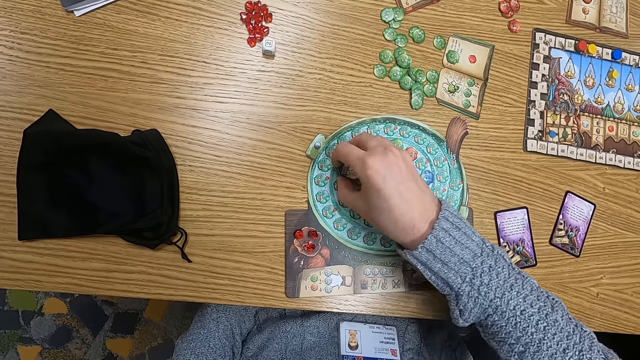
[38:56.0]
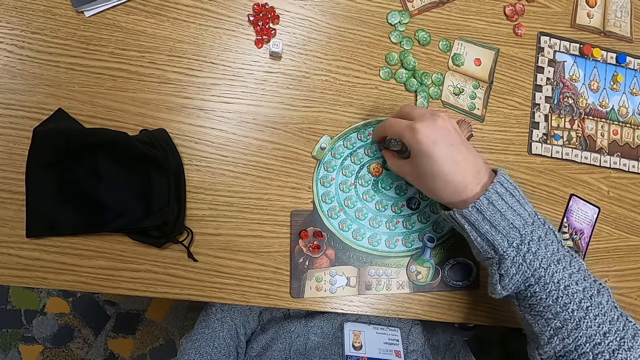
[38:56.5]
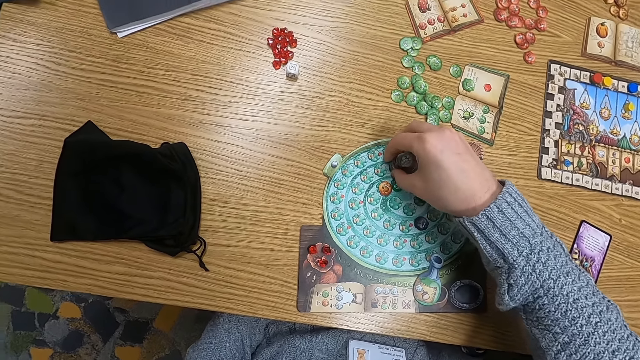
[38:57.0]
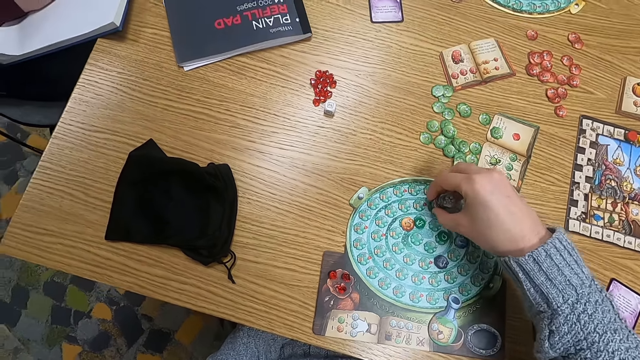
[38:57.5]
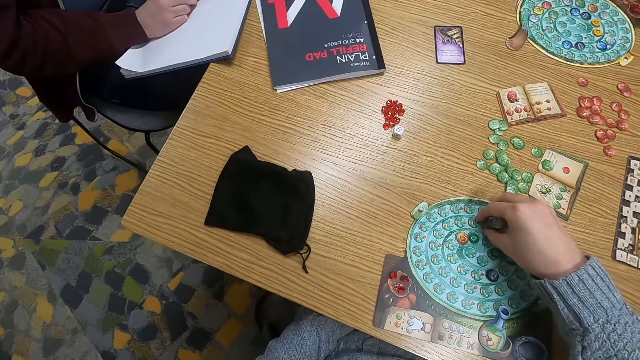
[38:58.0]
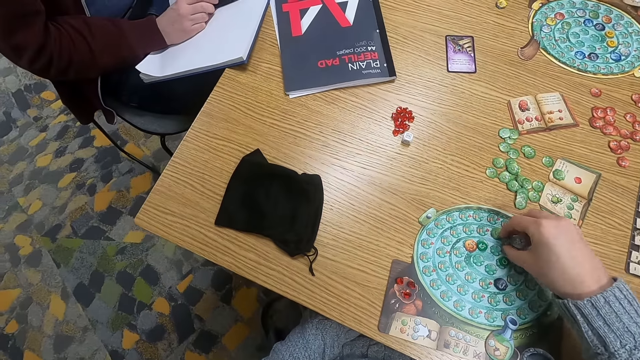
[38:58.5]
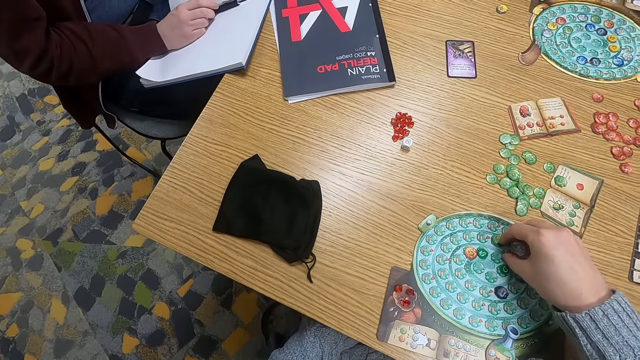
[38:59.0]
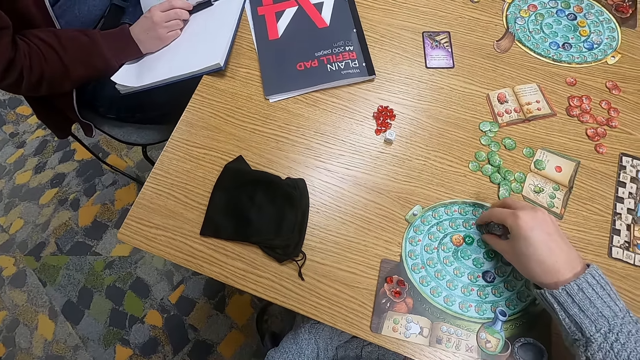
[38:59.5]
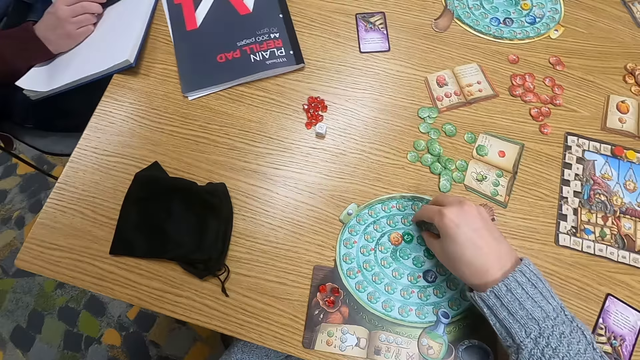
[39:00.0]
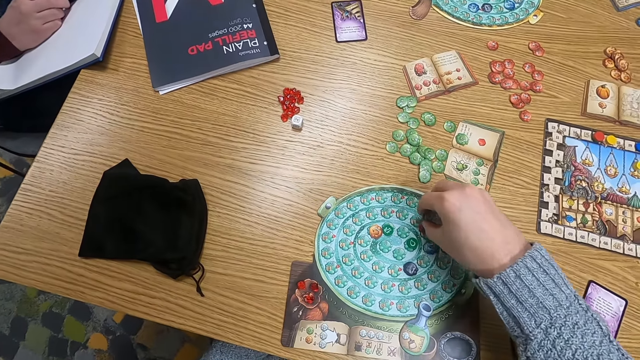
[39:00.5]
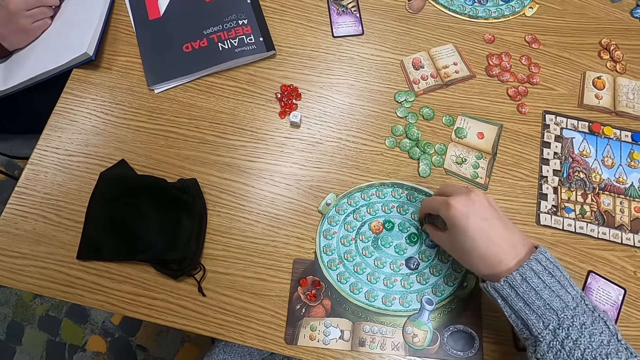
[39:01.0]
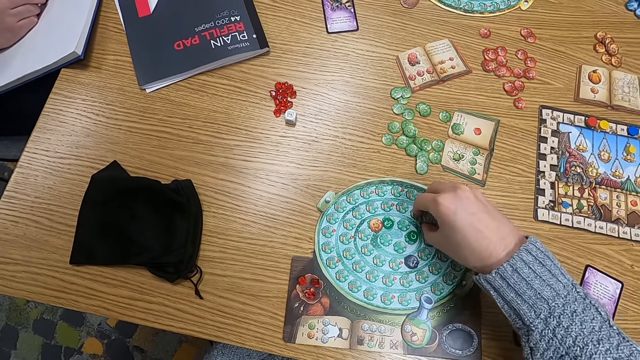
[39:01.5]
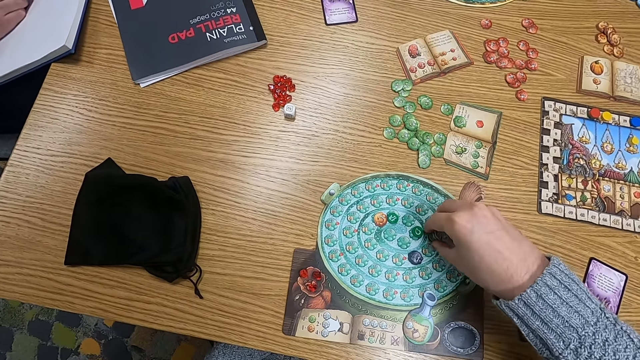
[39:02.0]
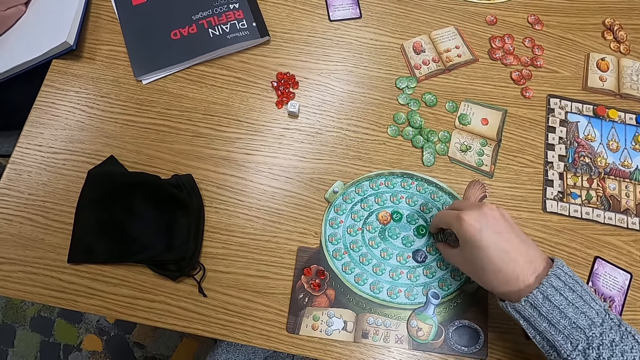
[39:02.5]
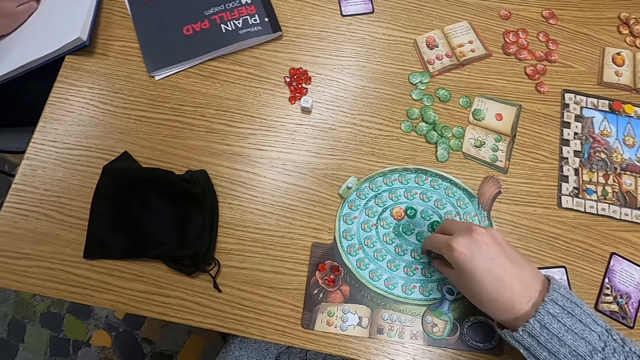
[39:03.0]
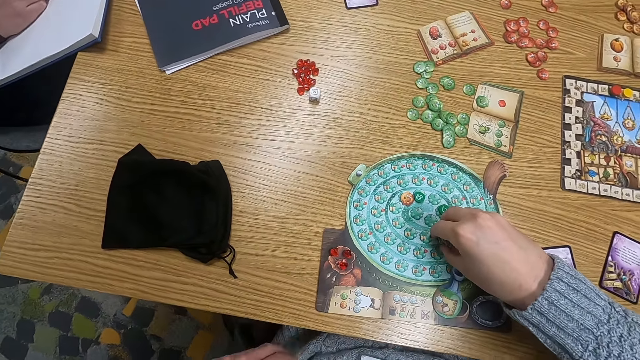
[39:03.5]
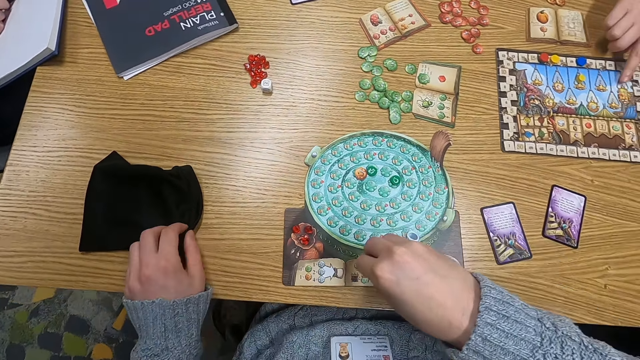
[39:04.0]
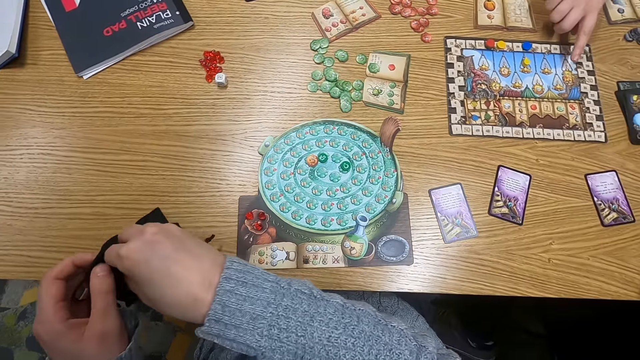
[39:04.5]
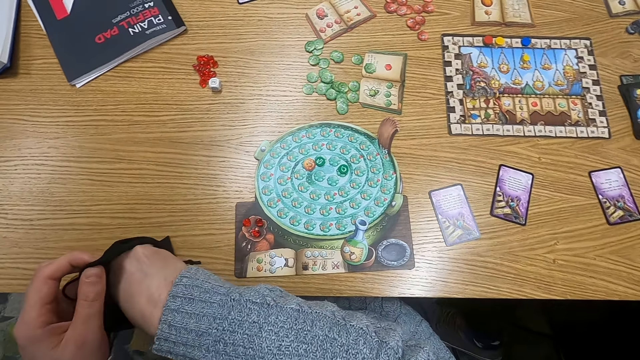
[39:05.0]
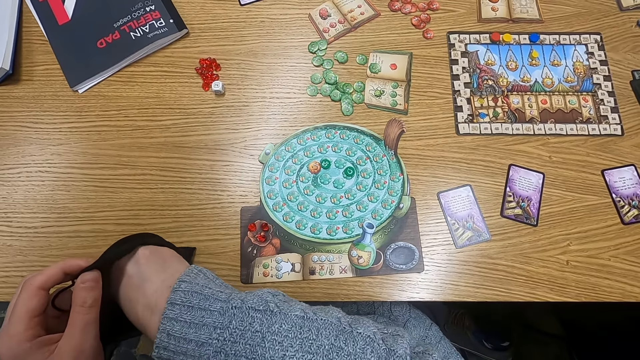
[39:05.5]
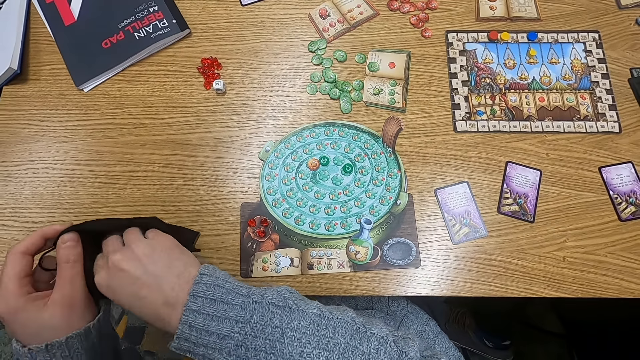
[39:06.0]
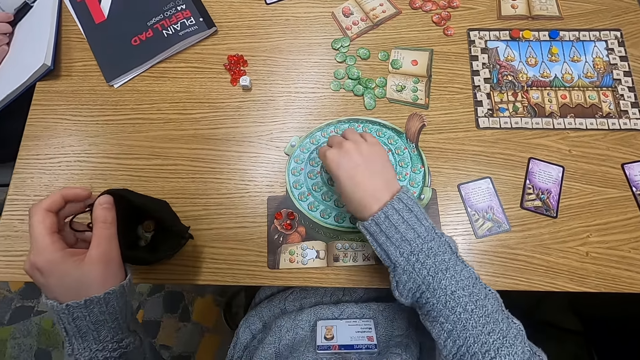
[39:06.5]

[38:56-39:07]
The camera wearer turns to the side and picks counters. A man holds a pen. The camera wearer turns to the side. They pick point tokens on the table. They hold a cloth bag. They put the point tokens in the cloth bag.

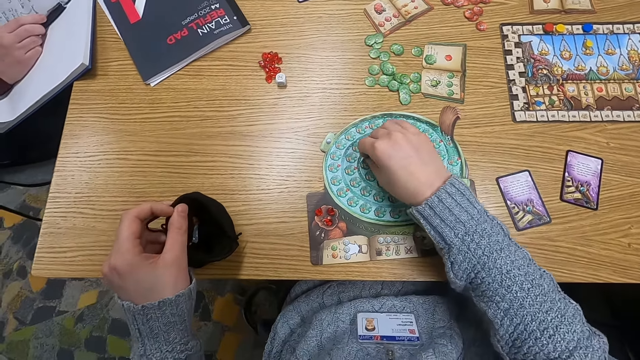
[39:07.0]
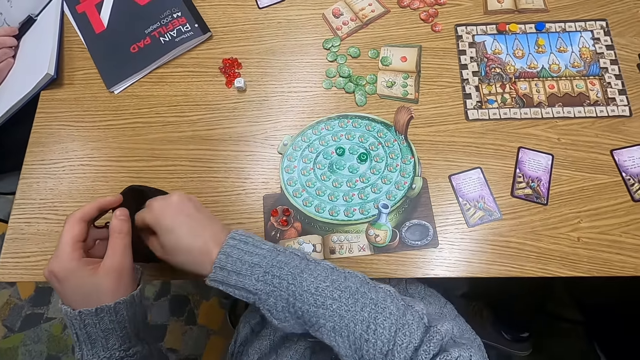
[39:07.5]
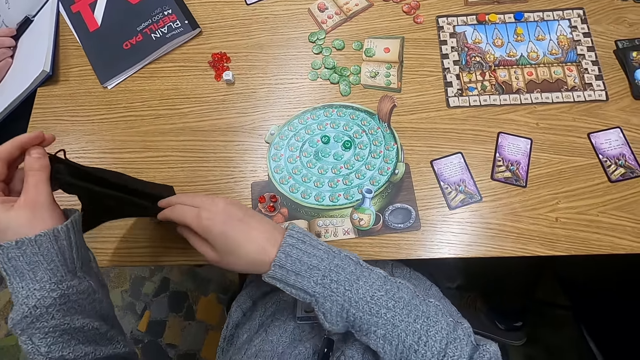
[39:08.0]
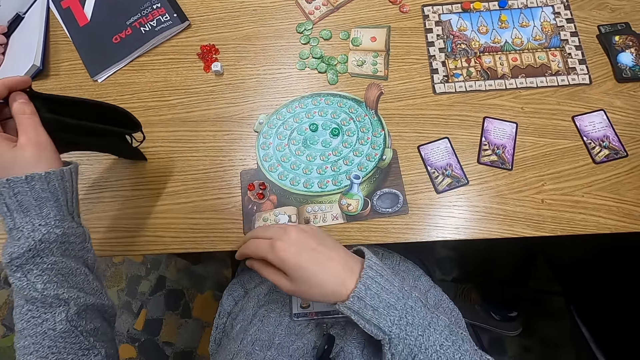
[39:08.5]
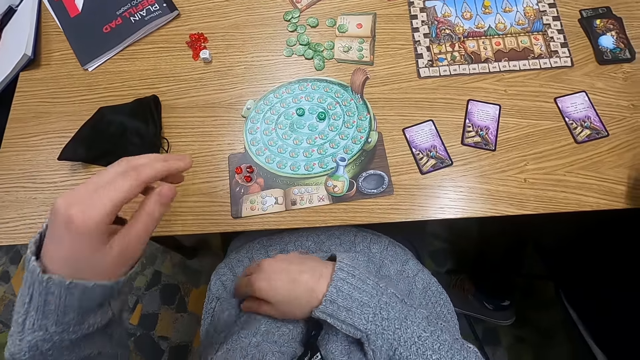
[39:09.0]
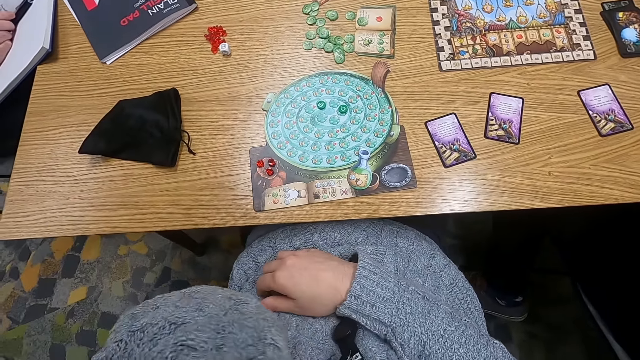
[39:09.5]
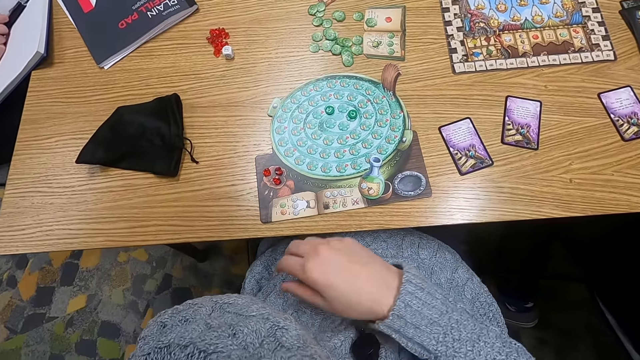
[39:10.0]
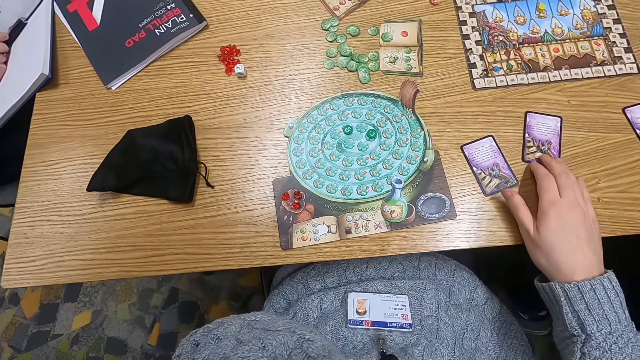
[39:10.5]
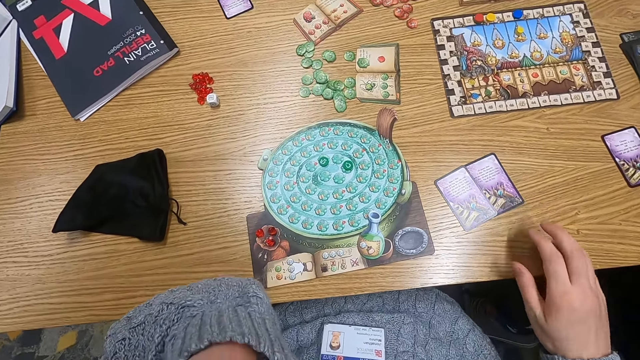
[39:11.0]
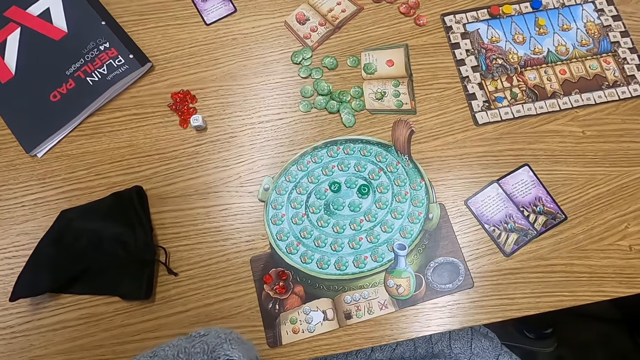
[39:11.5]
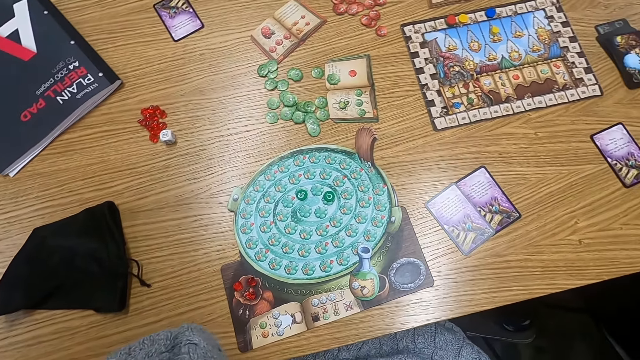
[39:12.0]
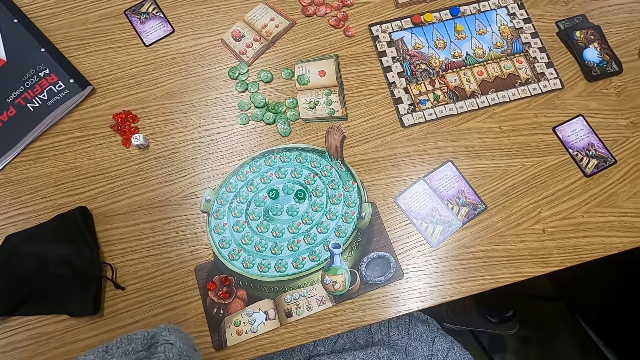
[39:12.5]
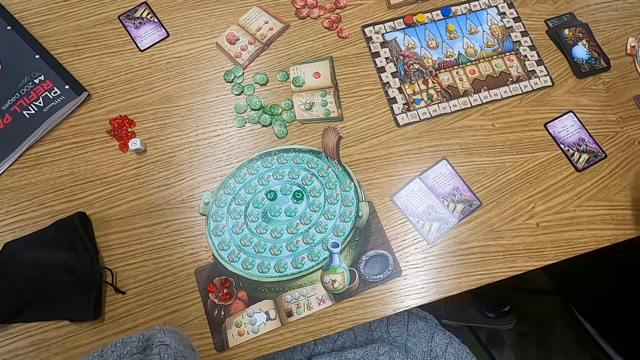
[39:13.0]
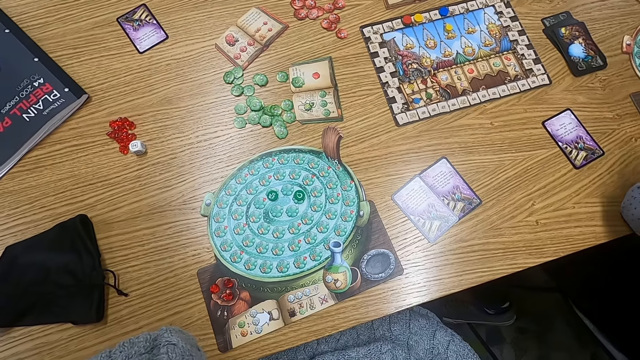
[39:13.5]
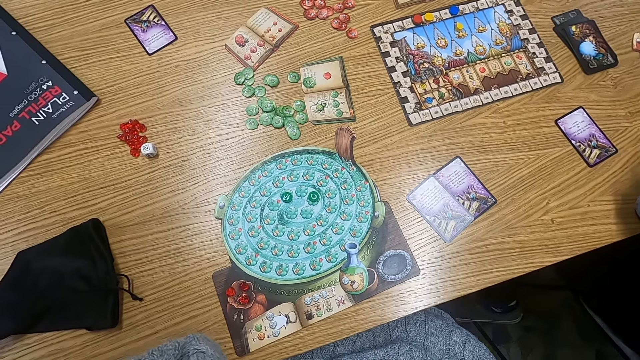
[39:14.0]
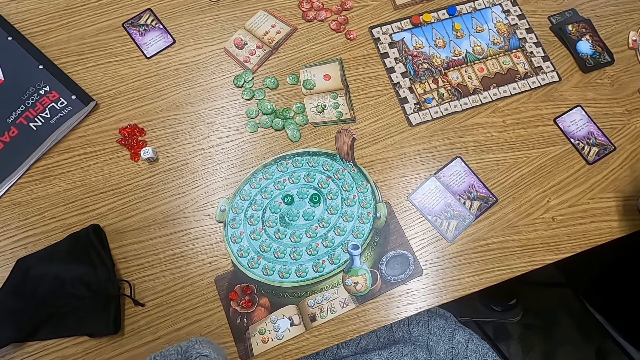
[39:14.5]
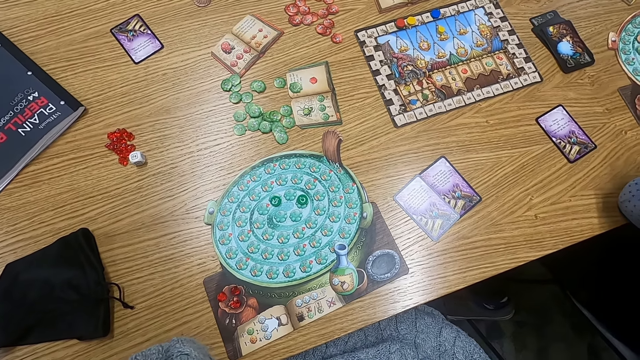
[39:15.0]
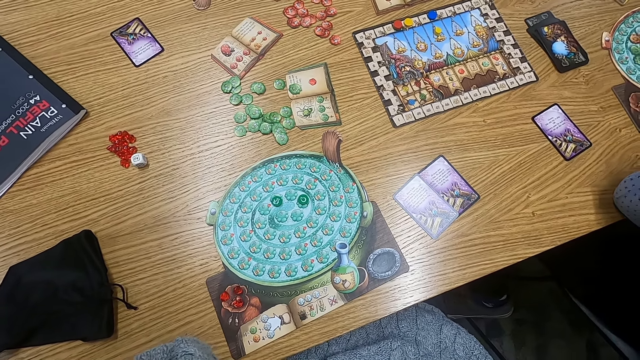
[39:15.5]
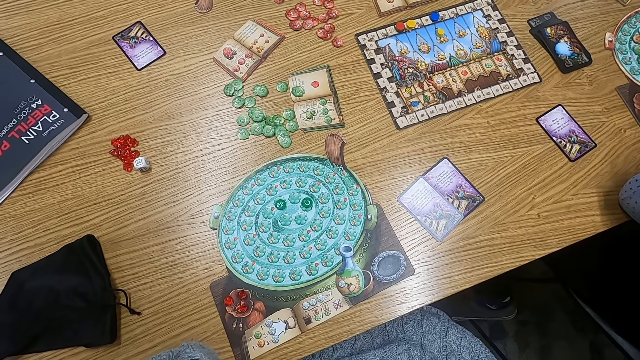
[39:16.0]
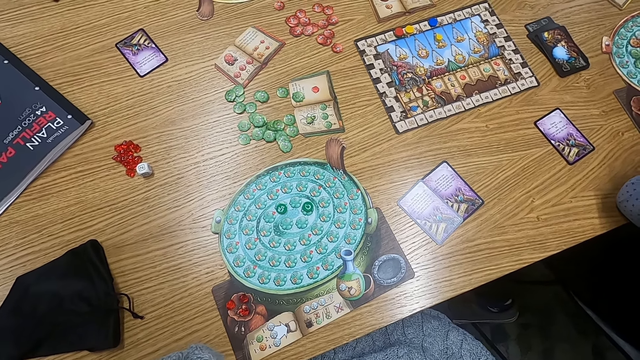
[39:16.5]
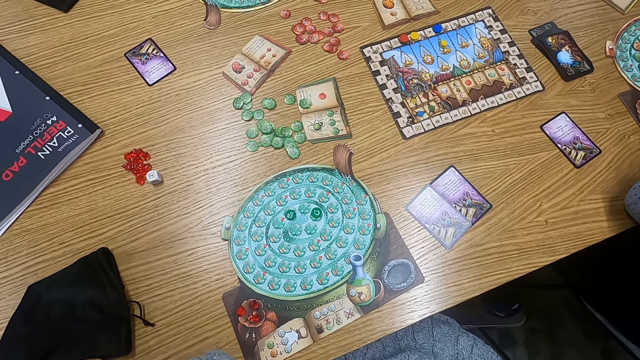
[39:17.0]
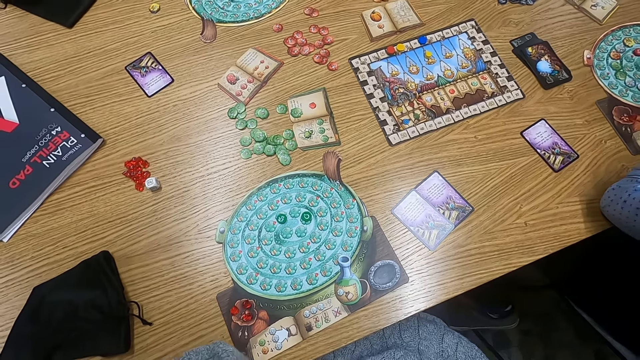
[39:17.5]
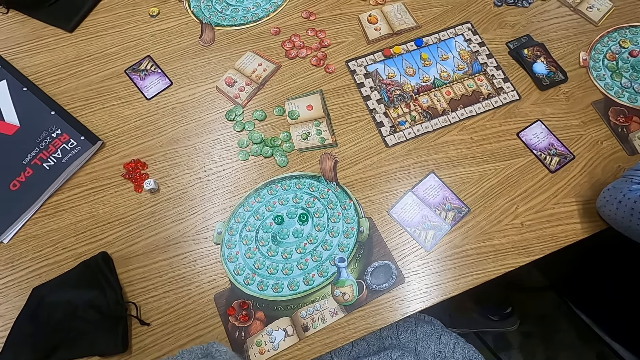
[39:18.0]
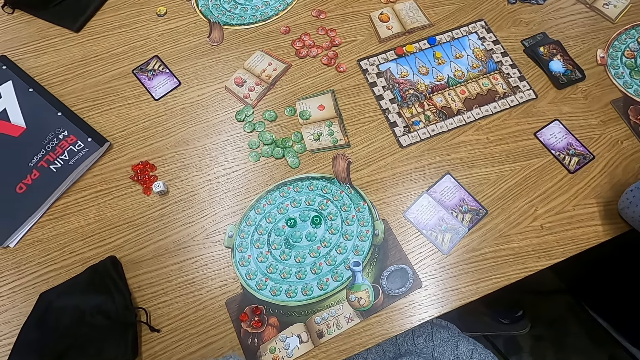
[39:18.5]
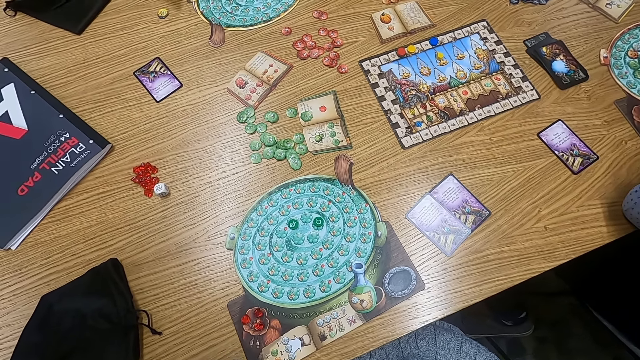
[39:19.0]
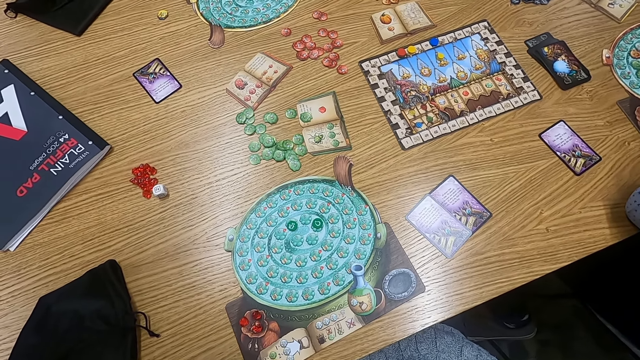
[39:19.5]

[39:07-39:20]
The camera wearer picks point tokens on the table. They put the point tokens in a cloth bag. They put the cloth bag on the table. They touch a card. They turn to the side.
